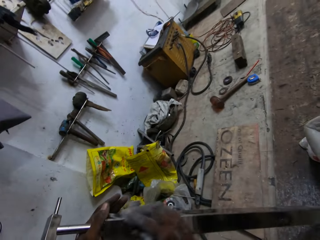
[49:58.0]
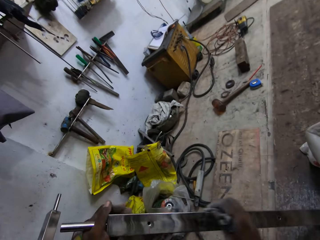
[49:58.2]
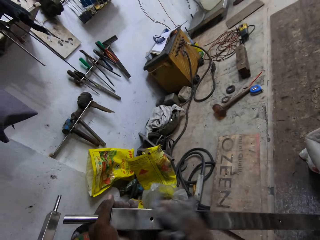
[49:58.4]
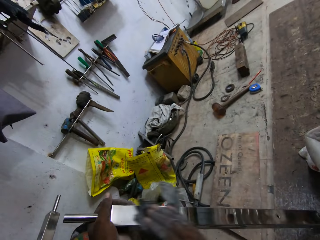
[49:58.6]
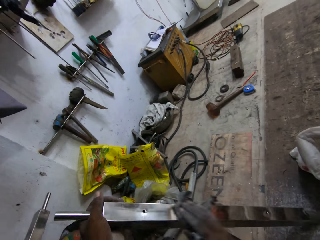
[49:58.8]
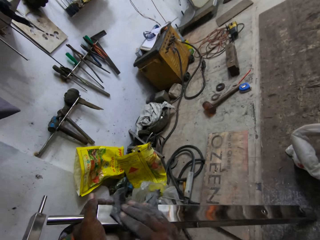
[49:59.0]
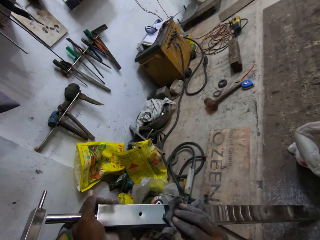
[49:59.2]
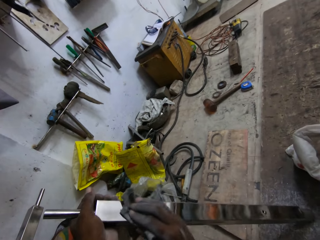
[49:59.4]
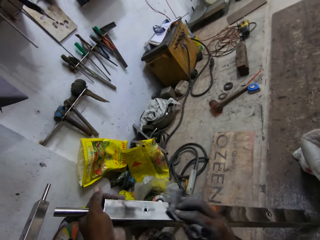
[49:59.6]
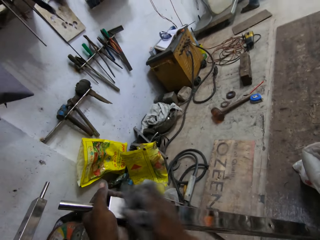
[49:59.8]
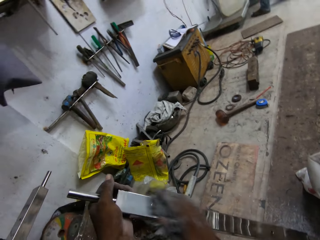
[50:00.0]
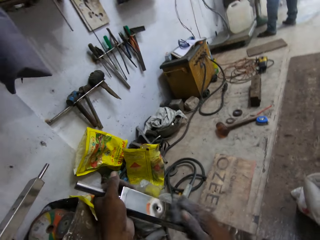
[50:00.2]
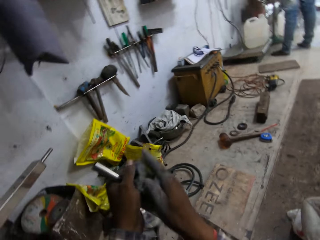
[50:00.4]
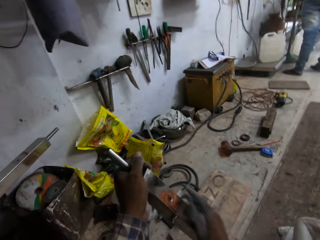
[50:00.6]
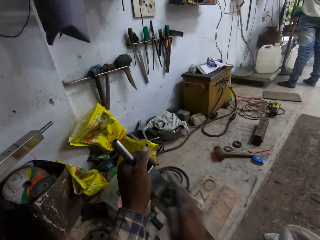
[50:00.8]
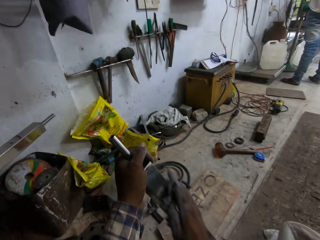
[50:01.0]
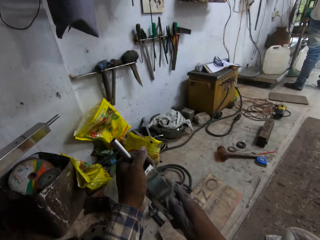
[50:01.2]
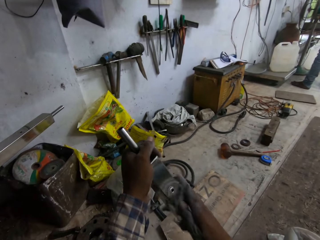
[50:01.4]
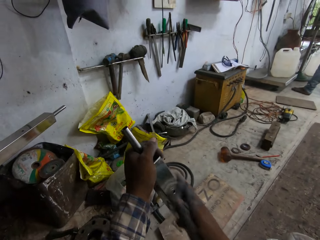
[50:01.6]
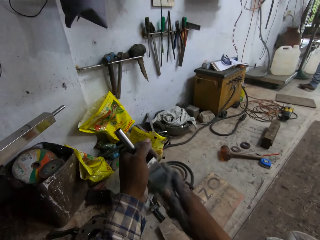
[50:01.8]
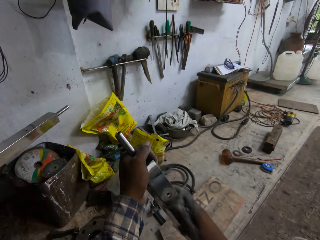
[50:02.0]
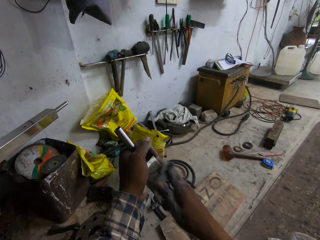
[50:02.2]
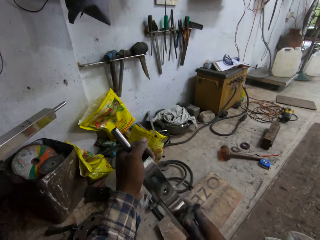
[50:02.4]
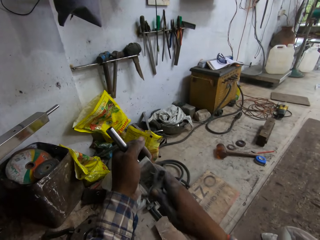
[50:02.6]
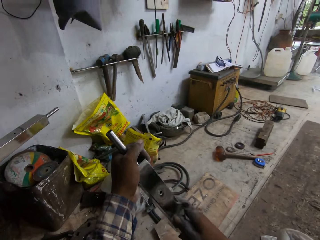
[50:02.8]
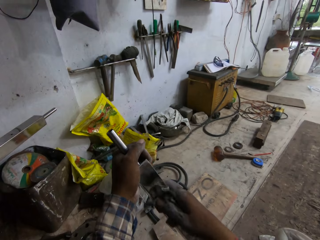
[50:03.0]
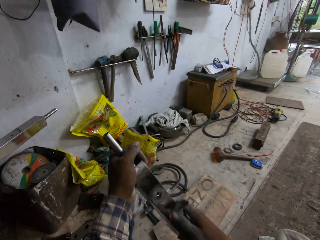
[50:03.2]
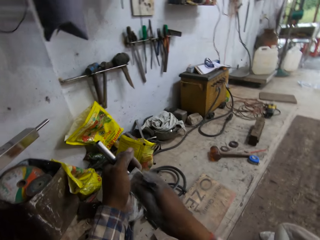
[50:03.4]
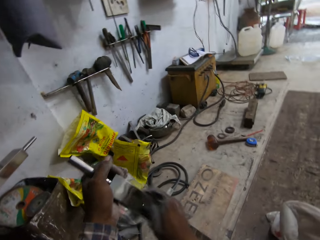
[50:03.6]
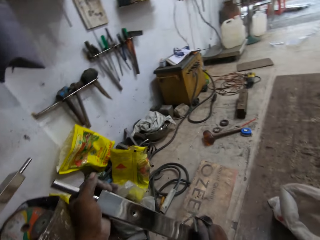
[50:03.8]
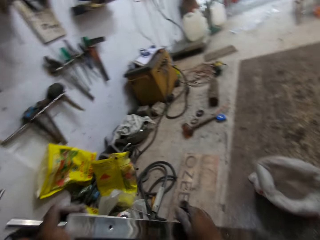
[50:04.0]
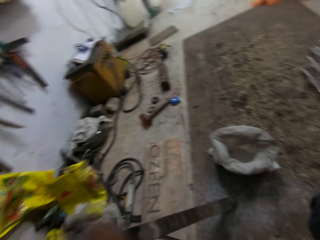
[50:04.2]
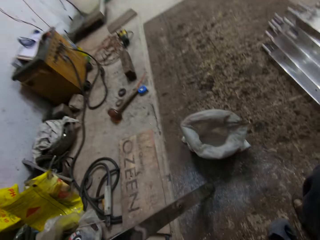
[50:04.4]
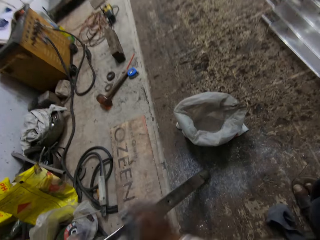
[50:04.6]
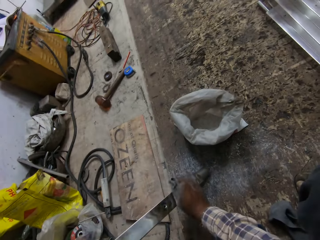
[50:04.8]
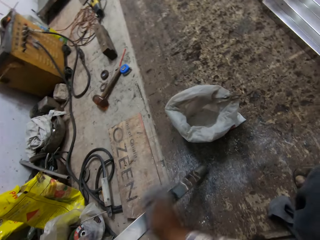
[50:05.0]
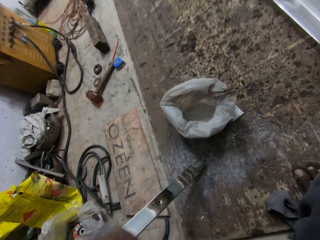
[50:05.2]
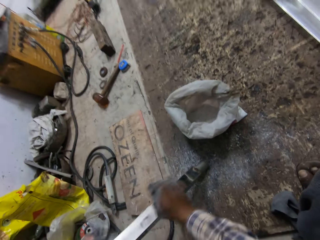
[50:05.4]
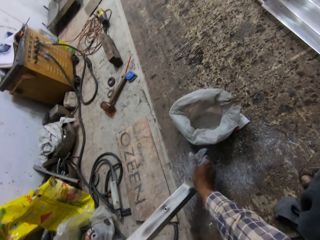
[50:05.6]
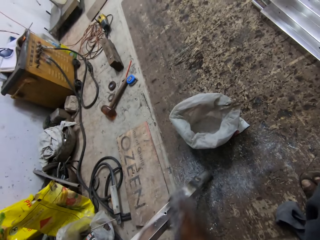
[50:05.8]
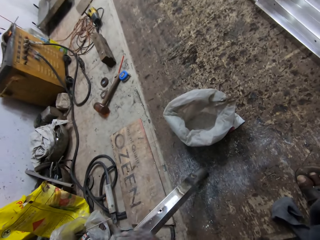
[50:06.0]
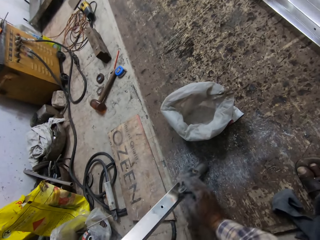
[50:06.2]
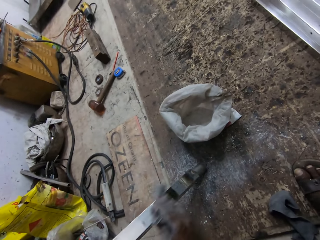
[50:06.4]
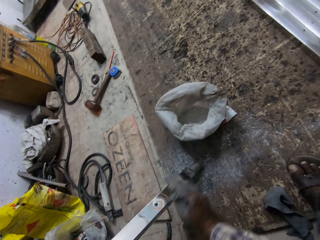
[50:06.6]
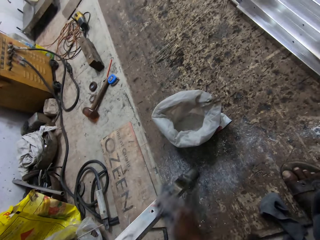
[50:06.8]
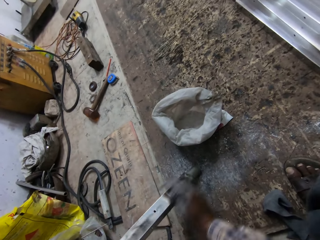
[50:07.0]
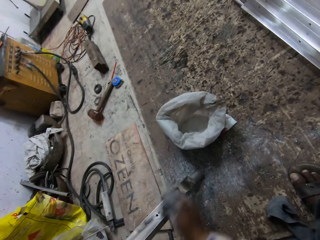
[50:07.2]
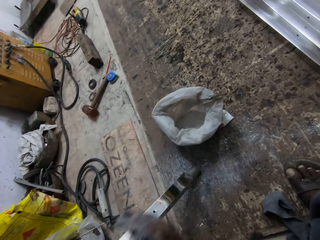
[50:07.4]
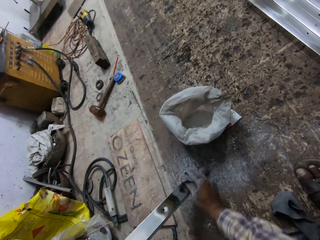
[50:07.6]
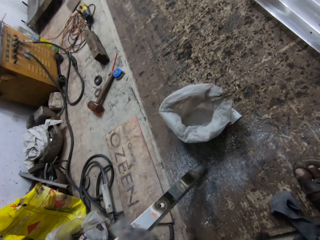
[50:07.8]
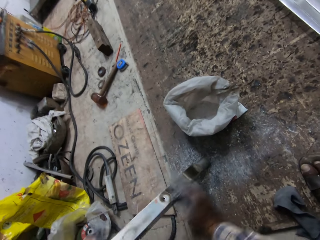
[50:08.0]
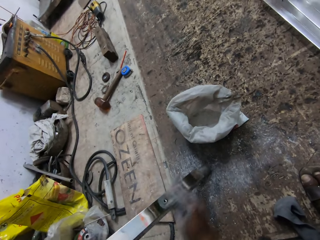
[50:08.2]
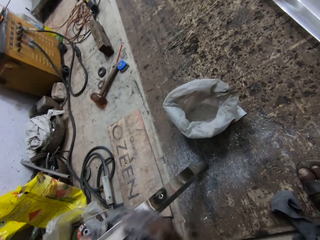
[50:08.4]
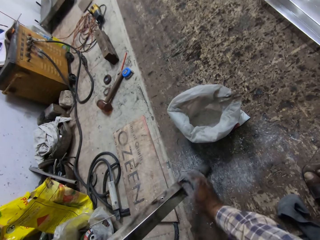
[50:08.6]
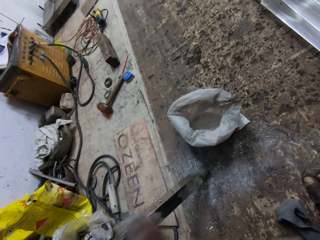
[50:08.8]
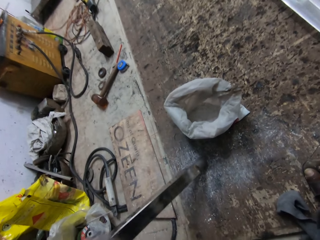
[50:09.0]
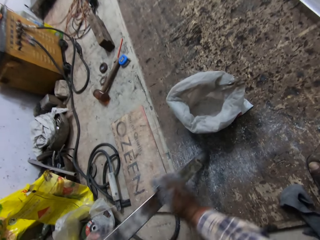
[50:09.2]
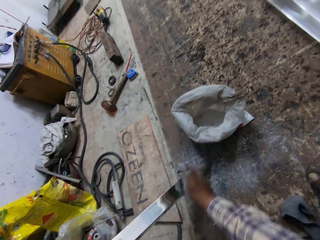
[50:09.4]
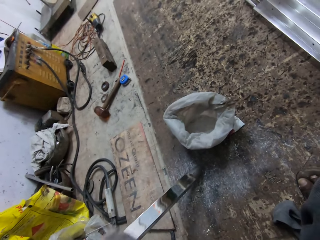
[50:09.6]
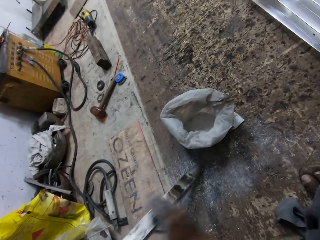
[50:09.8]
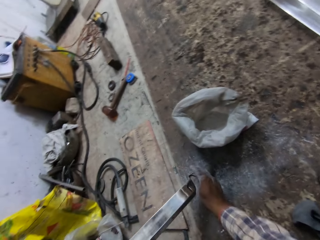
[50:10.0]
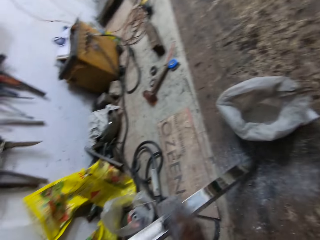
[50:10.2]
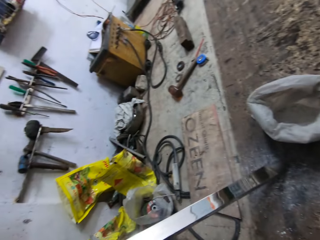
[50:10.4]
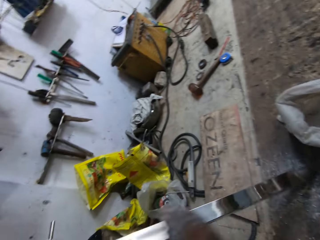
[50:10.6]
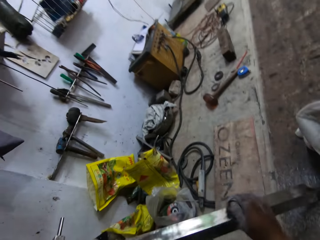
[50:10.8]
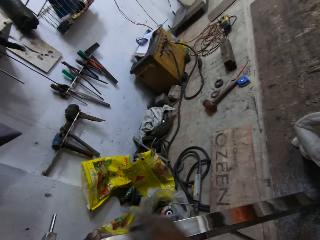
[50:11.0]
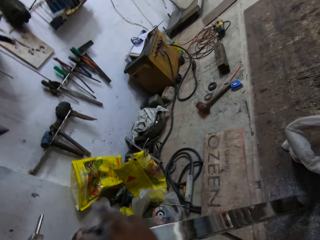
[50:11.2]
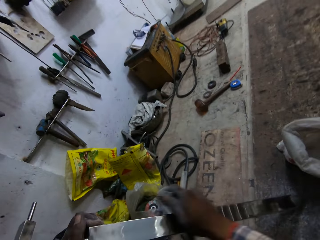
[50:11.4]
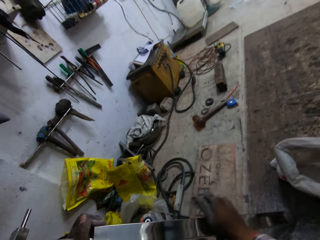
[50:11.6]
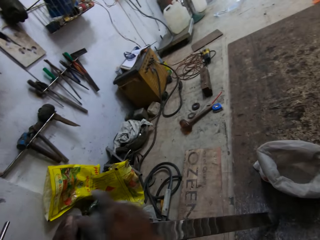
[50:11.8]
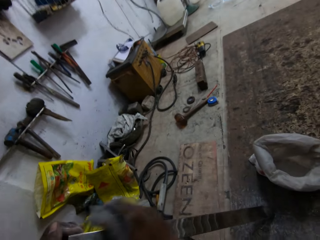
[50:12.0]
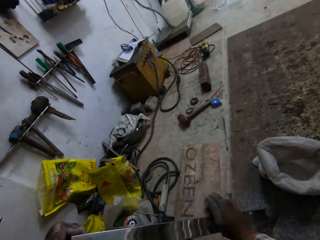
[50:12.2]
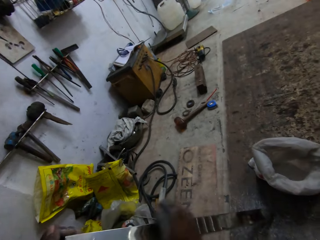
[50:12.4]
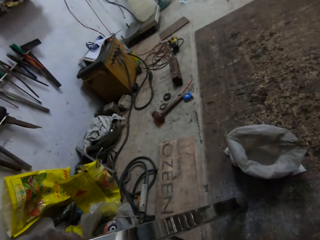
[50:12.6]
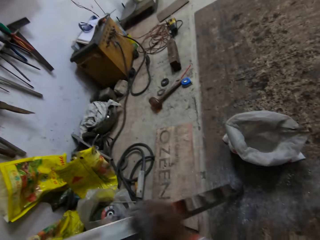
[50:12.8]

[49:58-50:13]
The camera wearer adjusts a metal rod on the floor. They wipe the metal rod with a piece of cloth.

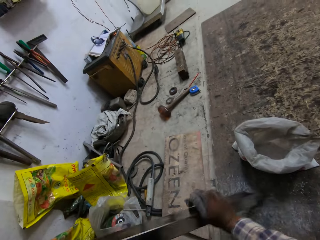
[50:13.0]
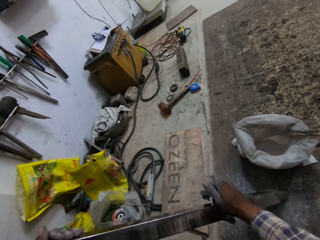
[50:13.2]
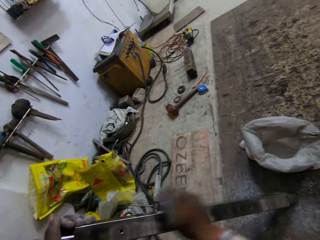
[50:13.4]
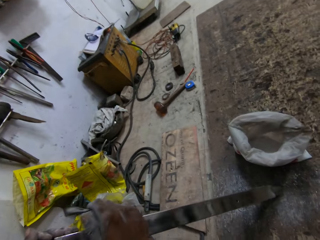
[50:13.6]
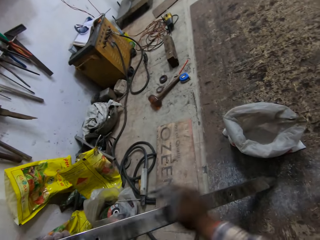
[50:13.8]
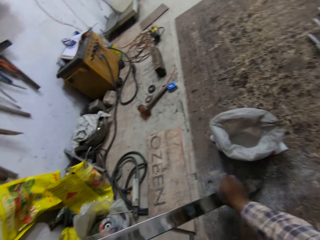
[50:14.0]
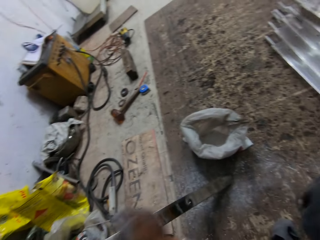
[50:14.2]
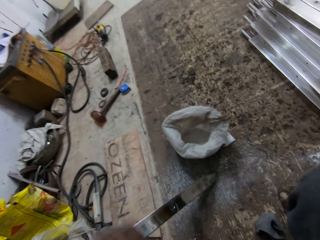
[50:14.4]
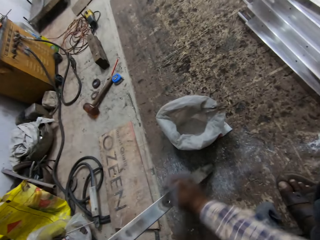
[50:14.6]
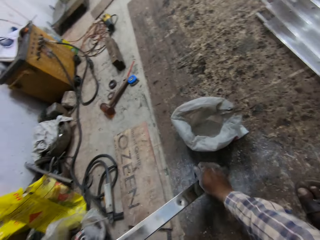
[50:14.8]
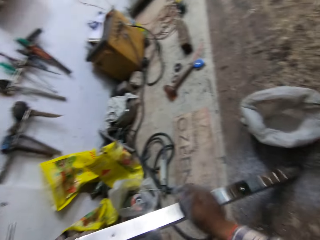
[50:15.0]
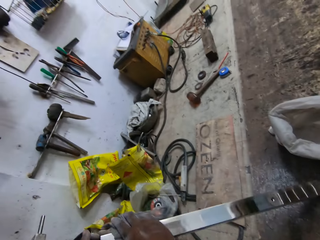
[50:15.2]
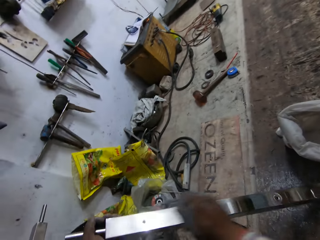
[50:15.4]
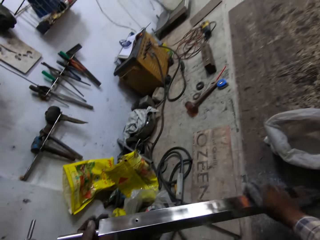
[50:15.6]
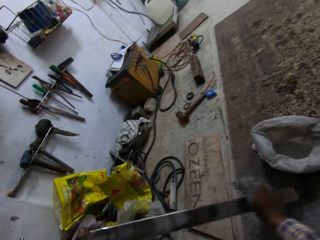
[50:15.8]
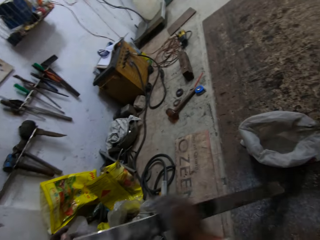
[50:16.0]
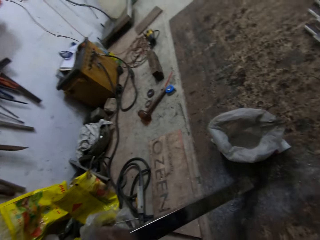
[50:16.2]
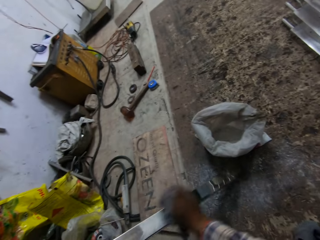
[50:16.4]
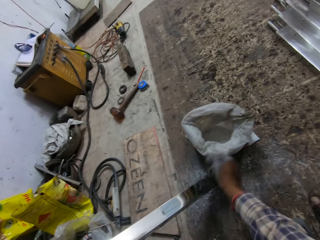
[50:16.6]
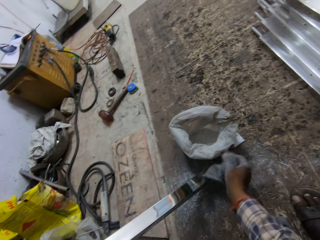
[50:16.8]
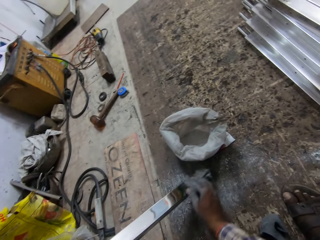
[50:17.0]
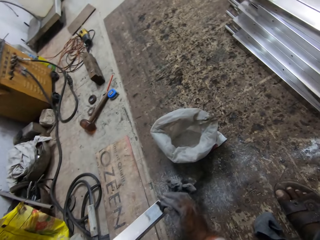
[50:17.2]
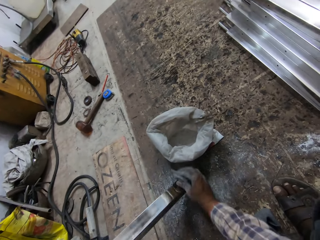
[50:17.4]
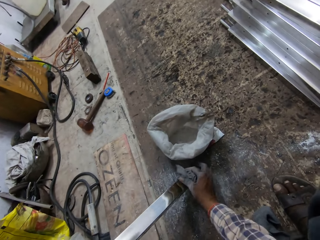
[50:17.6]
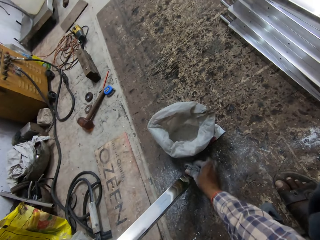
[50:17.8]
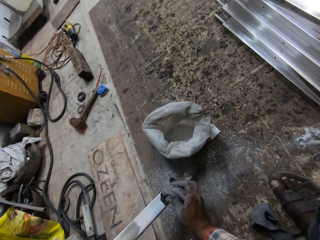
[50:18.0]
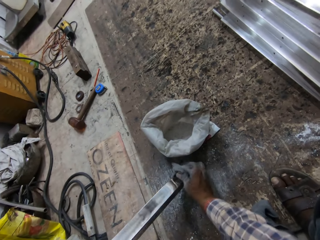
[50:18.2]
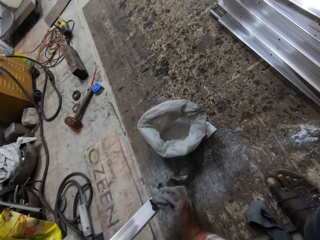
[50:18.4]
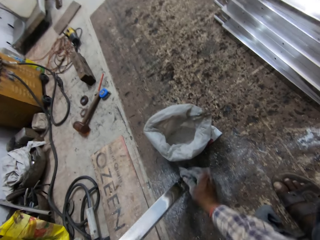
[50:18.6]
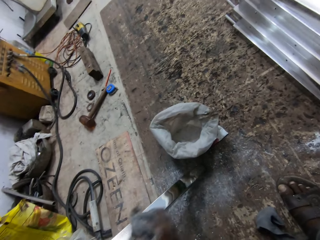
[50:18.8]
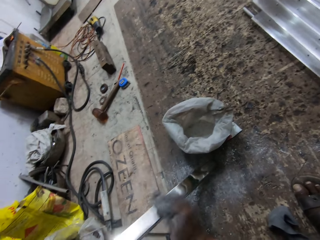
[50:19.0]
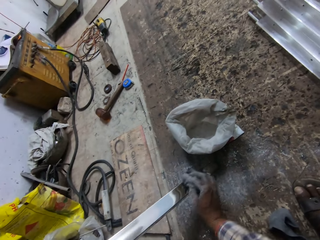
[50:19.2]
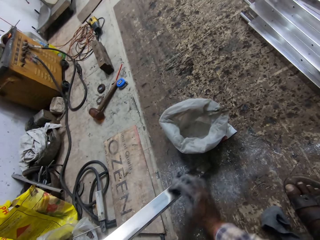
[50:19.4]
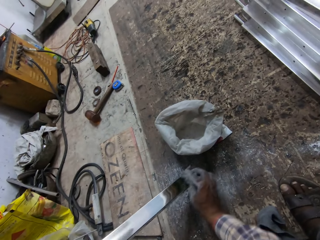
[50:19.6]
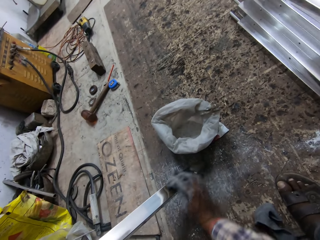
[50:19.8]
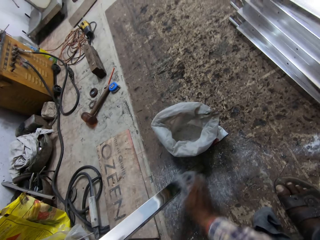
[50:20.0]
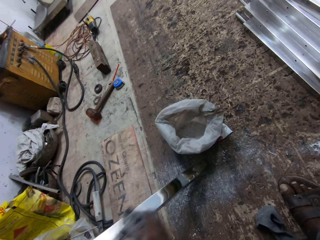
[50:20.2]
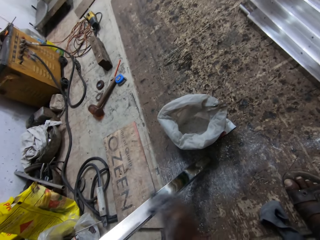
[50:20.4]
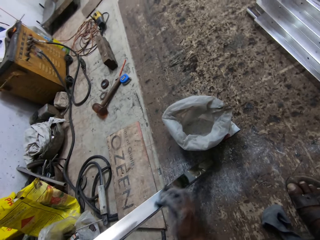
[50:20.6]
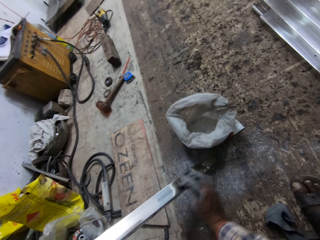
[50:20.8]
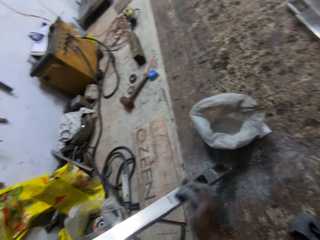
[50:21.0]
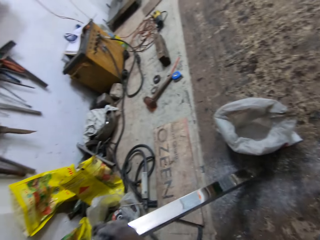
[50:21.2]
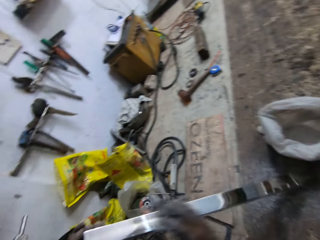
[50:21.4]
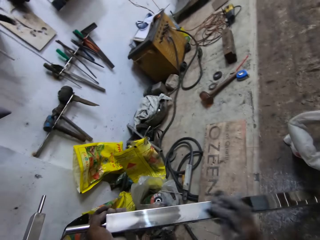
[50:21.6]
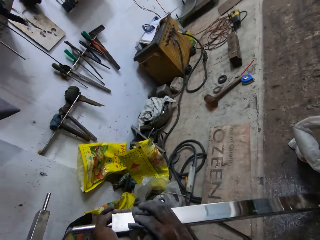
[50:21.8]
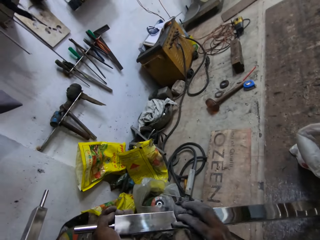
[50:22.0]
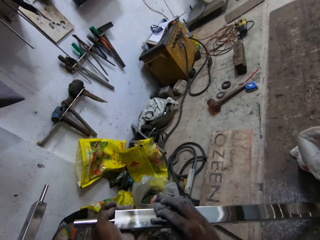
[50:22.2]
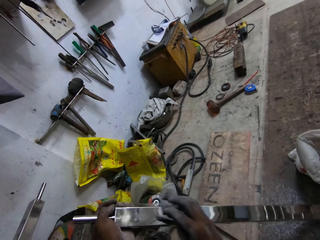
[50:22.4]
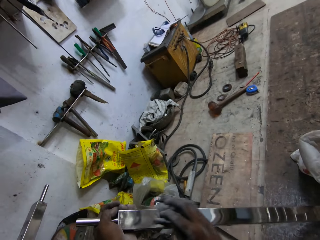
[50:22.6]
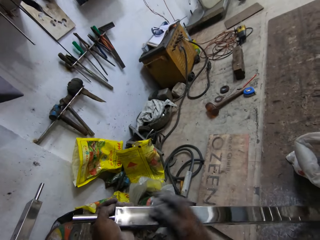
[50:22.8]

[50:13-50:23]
The camera wearer adjusts a metal rod on the floor. They wipe the metal rod with a piece of cloth.
